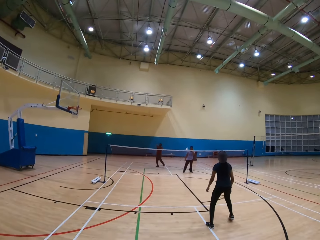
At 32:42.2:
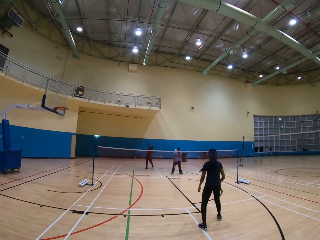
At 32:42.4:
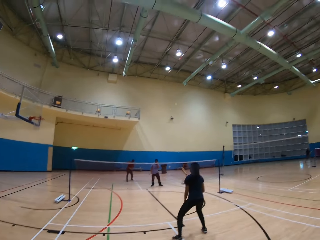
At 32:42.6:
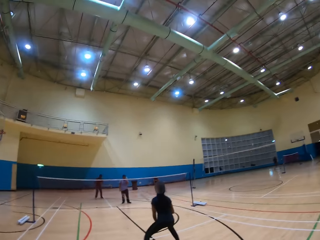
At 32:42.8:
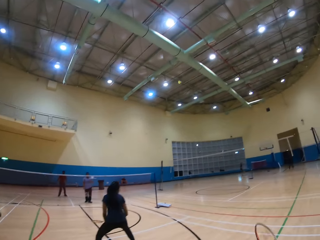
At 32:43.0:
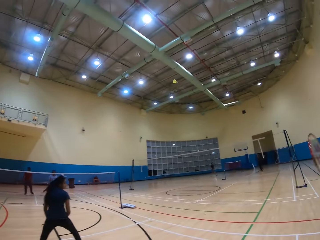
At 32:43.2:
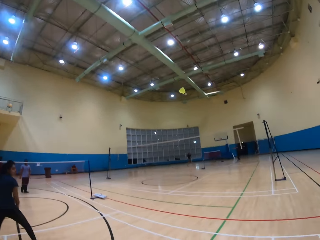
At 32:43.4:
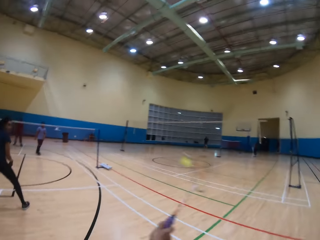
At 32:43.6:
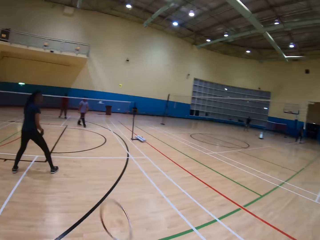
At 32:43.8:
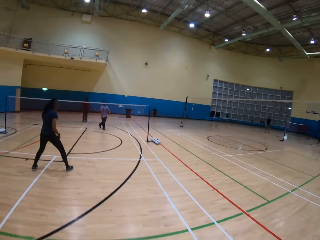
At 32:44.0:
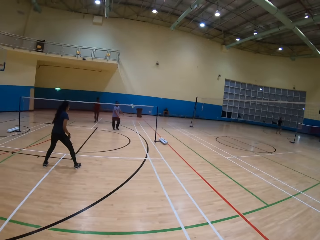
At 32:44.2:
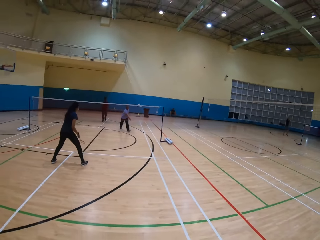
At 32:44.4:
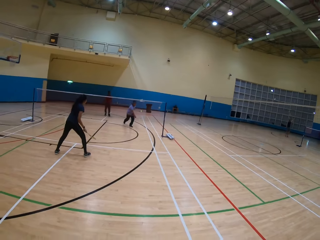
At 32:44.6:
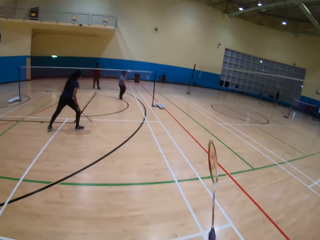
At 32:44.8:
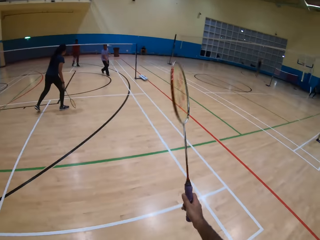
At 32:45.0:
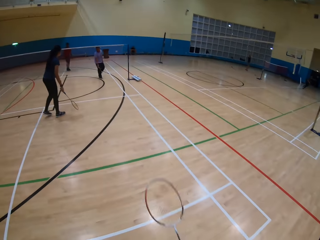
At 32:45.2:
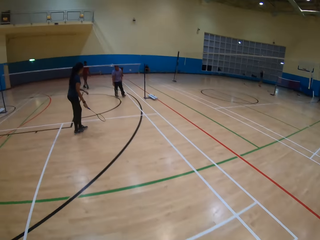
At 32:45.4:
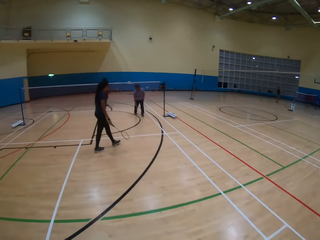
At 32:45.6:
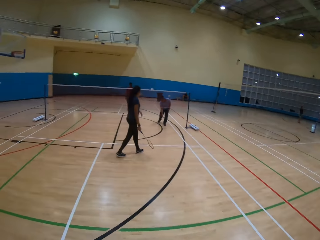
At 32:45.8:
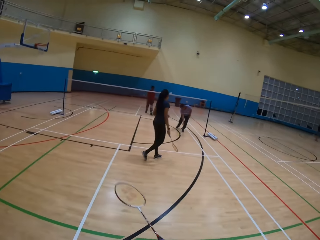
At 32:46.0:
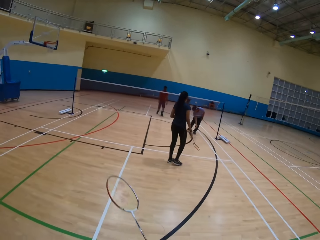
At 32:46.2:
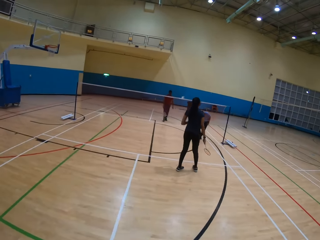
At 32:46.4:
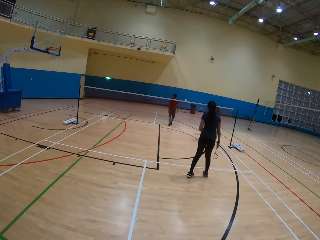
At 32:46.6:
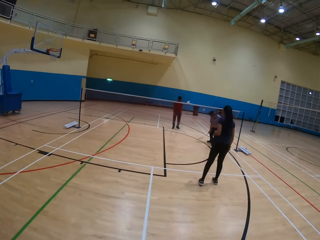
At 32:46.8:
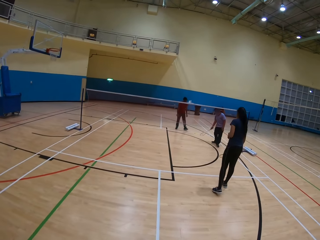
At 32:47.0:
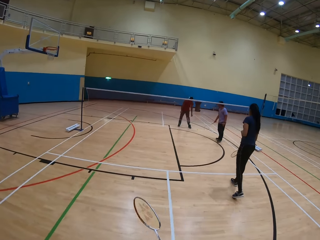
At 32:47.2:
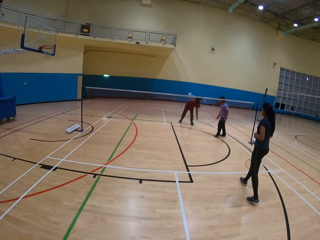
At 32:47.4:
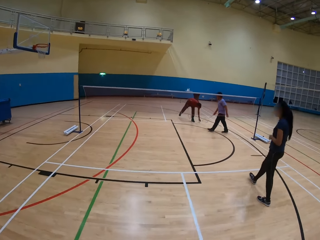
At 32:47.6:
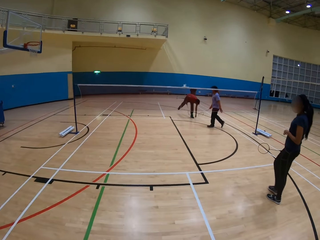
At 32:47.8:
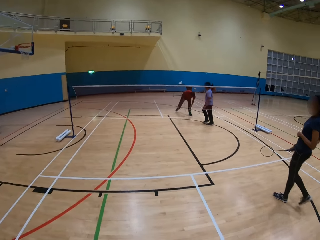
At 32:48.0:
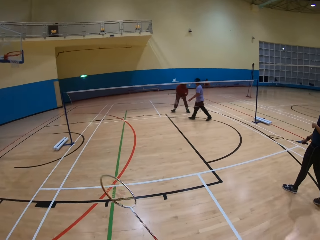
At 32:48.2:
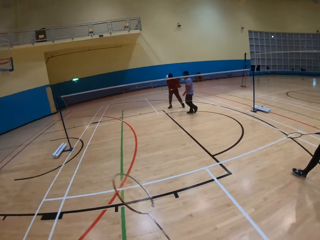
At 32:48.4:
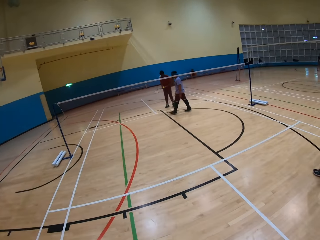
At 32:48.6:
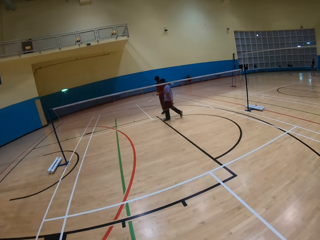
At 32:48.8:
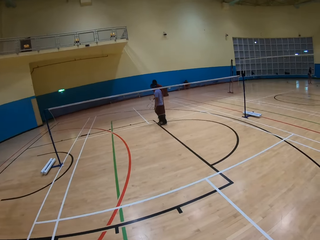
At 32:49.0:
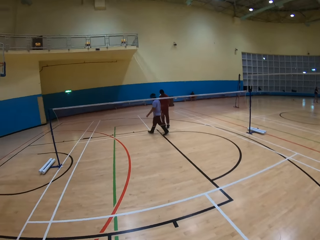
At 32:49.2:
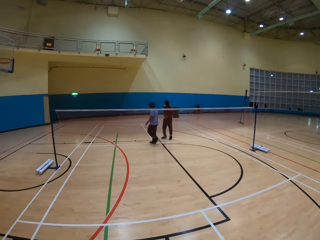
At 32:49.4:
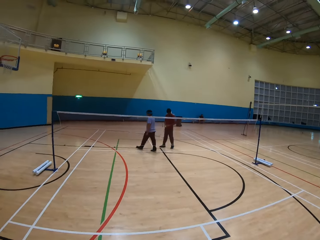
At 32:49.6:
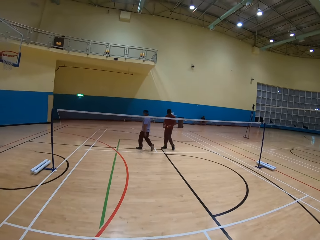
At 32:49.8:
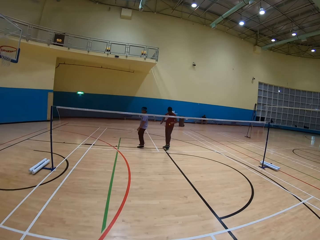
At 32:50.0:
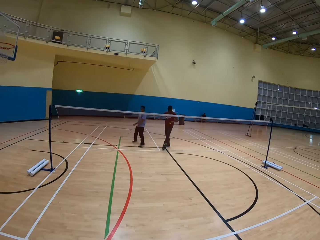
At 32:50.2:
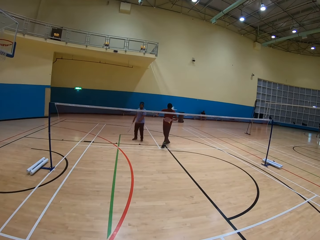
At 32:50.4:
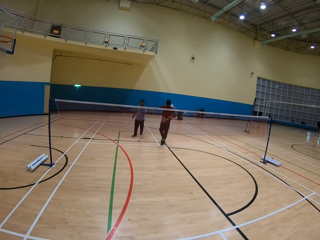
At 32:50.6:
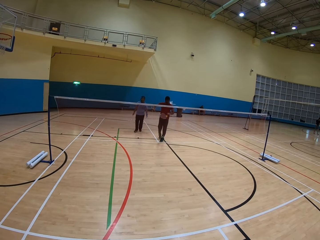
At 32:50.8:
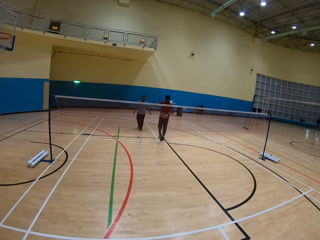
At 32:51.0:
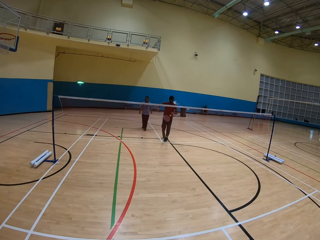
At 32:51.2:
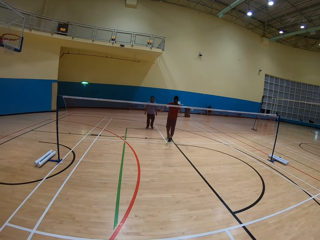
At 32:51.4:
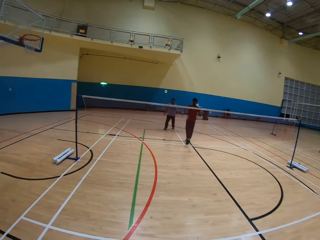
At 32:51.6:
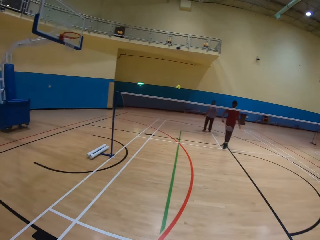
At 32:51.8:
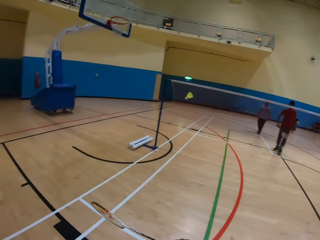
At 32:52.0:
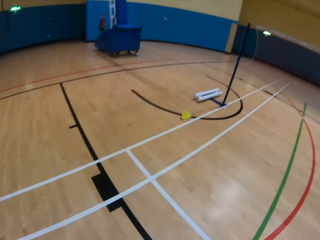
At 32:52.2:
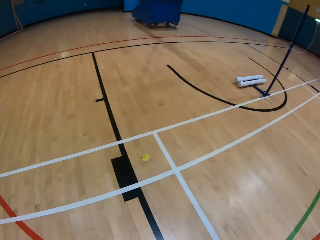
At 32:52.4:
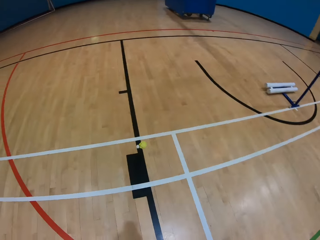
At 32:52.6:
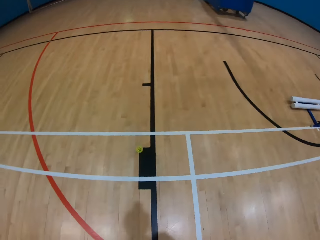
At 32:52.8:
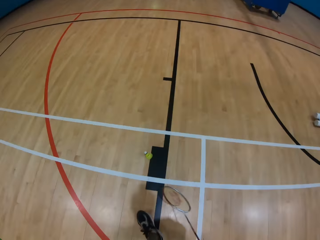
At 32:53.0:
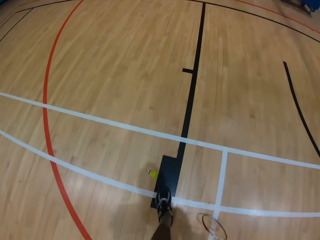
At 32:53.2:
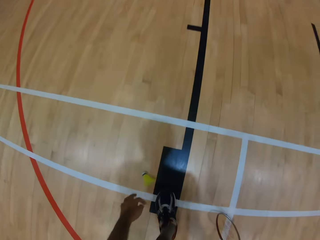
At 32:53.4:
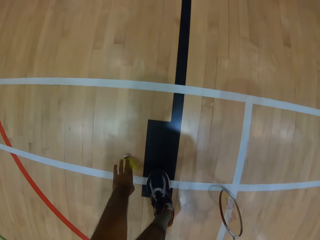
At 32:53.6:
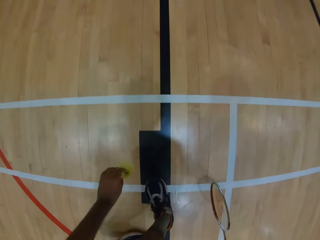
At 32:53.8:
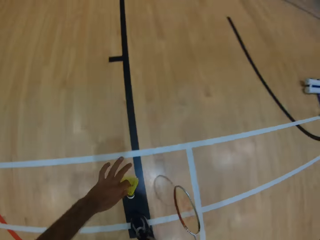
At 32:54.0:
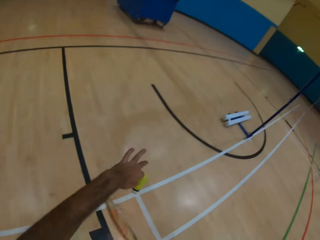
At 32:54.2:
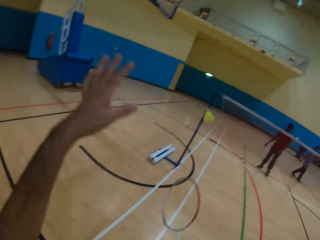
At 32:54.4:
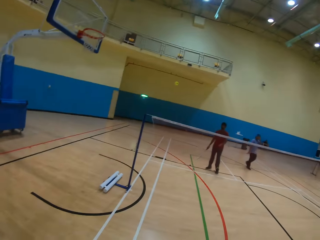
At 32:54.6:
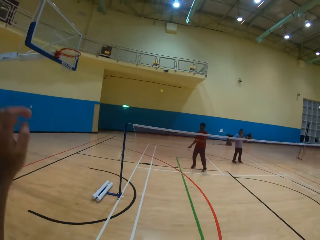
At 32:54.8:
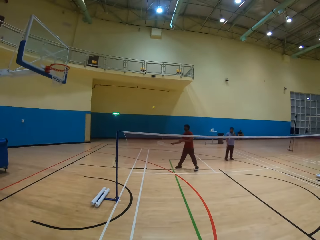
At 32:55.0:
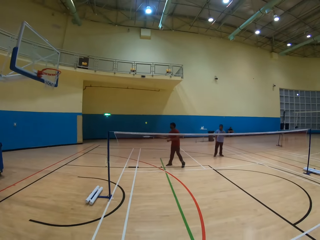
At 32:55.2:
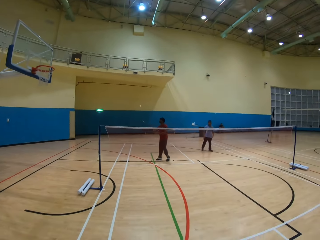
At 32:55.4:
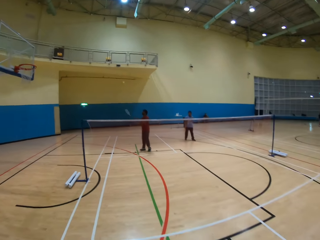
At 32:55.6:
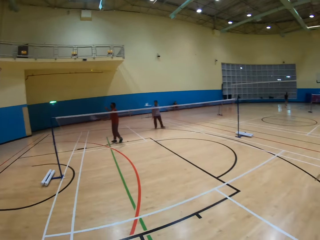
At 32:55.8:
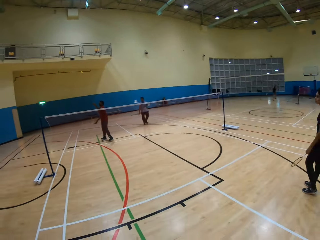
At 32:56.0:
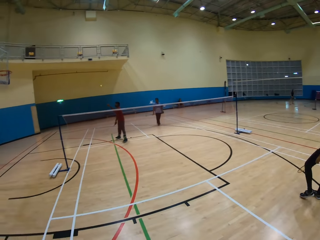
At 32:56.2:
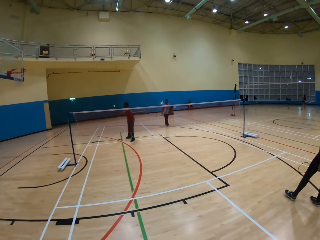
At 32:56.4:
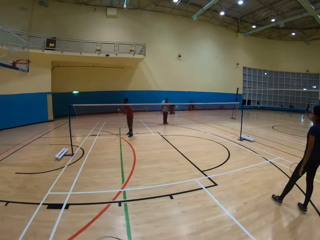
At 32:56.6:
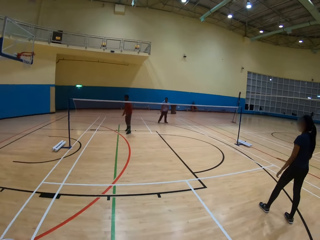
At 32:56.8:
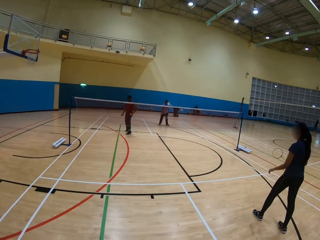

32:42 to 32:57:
A man hits the shuttlecock. The camera wearer hits the shuttlecock. Another man hits the shuttlecock. The other man picks up the shuttlecock on the ground. The first man hits the shuttlecock. The camera wearer picks up the shuttlecock on the ground. They play badminton. They hit the shuttlecock.

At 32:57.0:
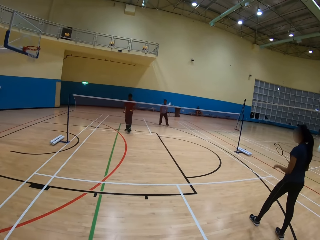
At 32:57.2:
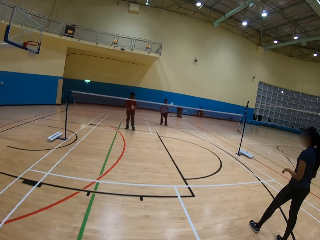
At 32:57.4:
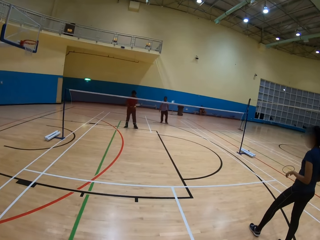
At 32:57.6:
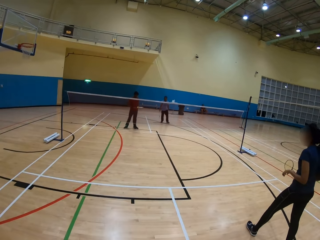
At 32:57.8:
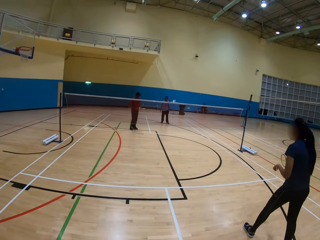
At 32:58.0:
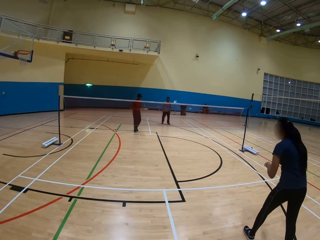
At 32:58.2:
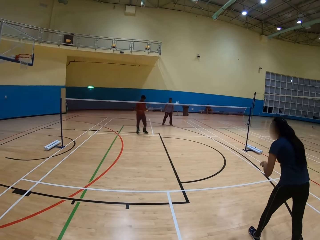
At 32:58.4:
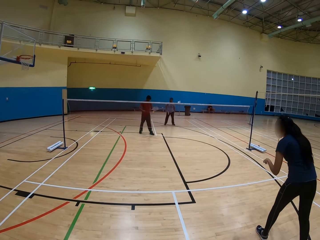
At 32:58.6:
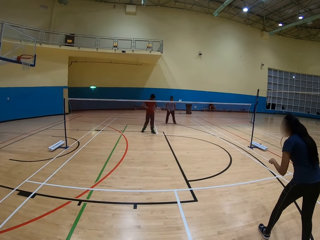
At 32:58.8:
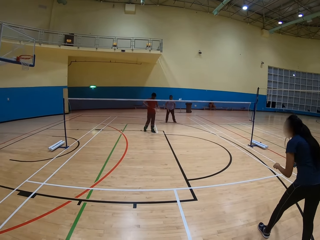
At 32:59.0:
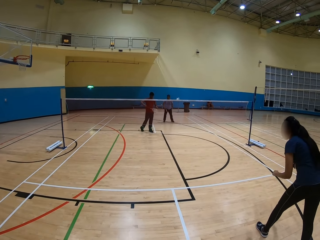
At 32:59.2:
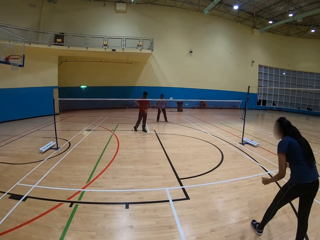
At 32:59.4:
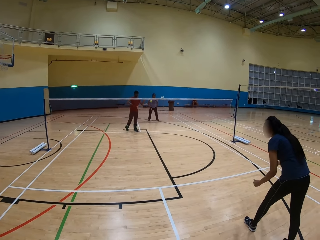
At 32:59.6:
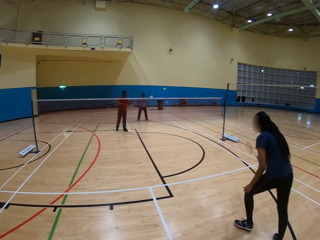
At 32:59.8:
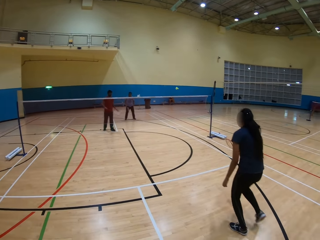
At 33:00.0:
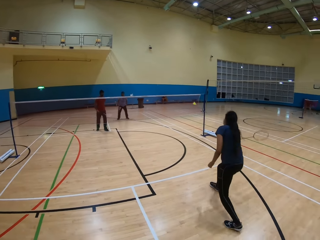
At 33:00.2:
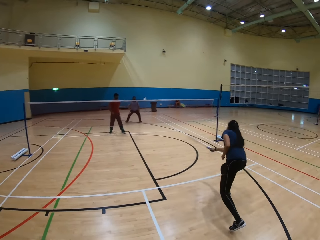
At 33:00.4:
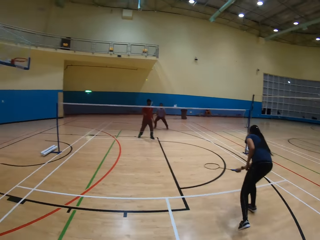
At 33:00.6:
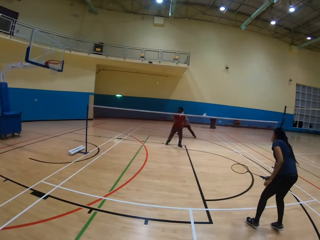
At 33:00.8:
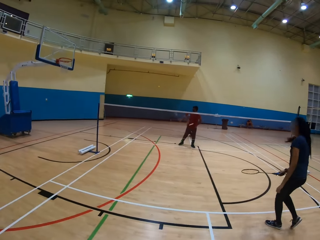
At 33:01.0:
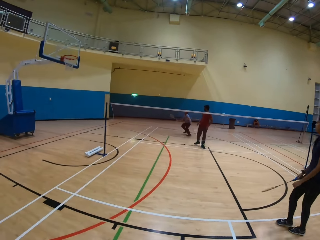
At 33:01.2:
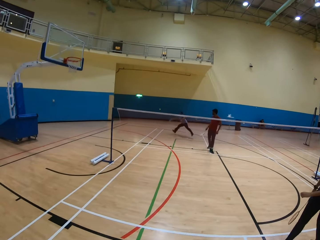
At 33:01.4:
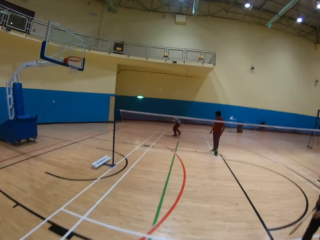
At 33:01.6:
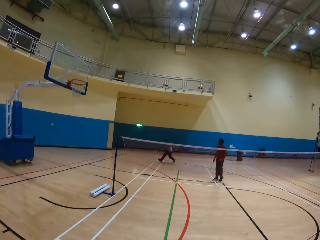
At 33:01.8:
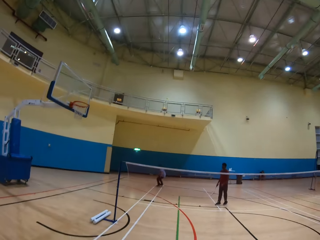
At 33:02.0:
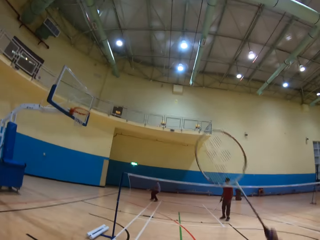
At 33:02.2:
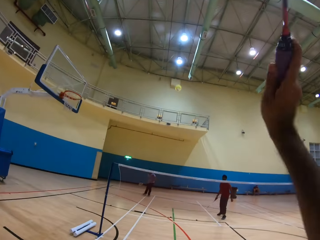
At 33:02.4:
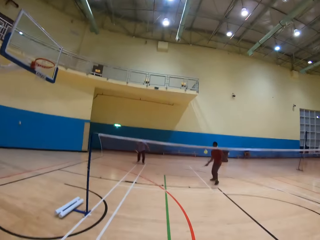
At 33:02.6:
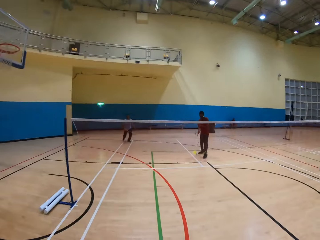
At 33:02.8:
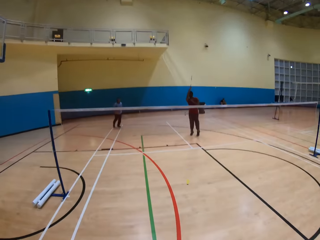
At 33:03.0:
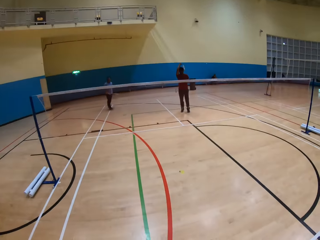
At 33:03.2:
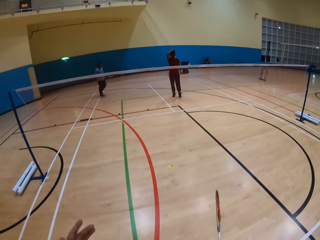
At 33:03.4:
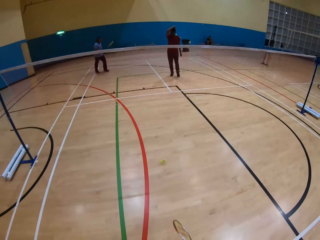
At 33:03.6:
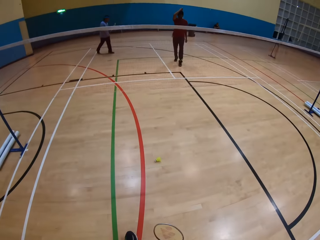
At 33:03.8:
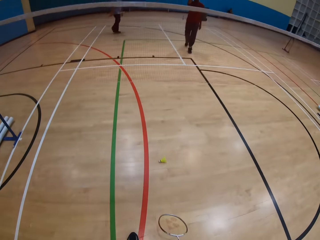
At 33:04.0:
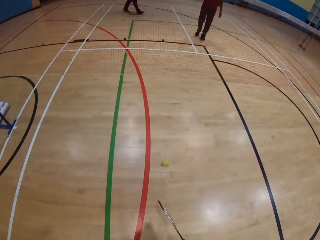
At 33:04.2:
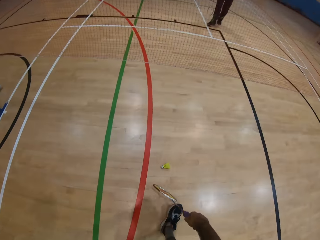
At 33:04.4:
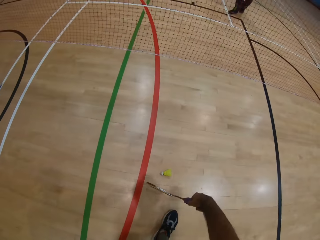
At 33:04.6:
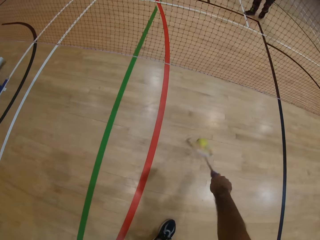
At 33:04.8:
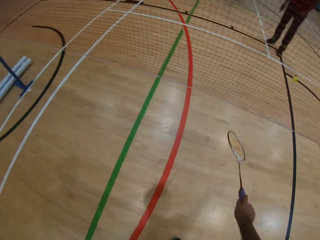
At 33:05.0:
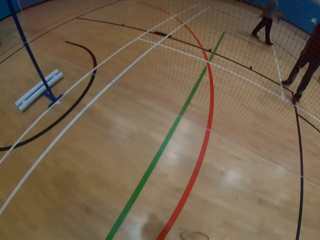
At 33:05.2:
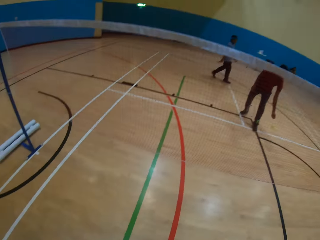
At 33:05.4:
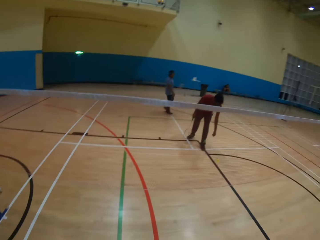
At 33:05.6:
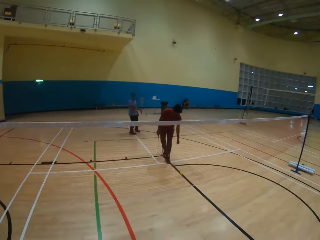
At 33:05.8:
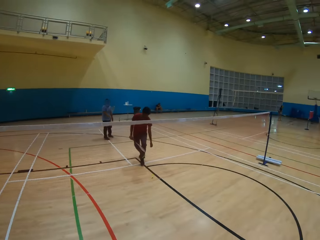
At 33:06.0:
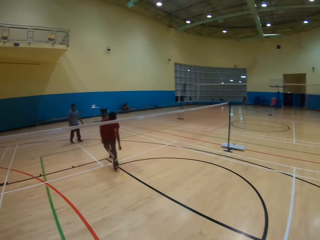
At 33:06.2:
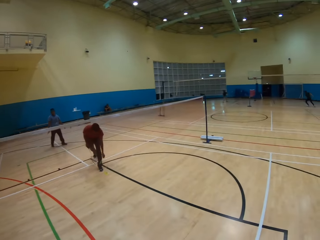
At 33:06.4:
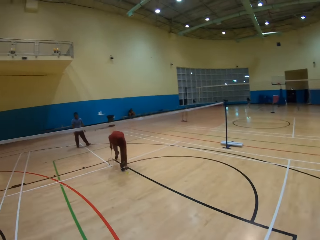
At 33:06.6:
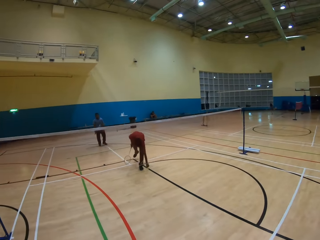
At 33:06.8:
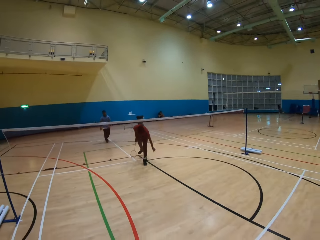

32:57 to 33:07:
A man hits the shuttlecock. A woman hits the shuttlecock. Another man hits the shuttlecock. The camera wearer hits the shuttlecock with the racket. They hit the shuttlecock on the ground. They throw the shuttlecock.
